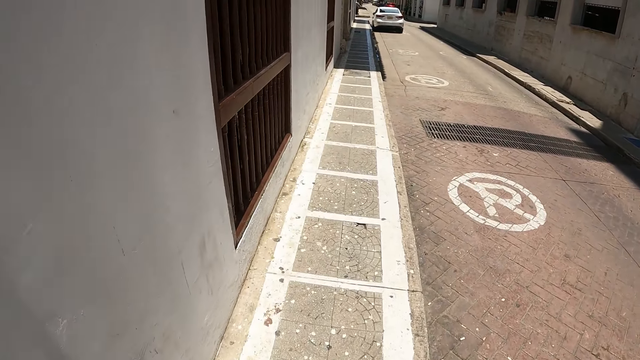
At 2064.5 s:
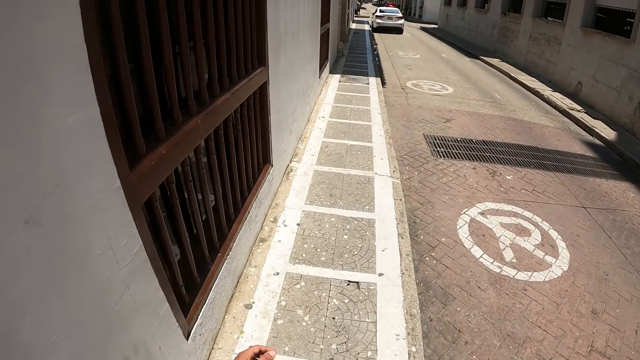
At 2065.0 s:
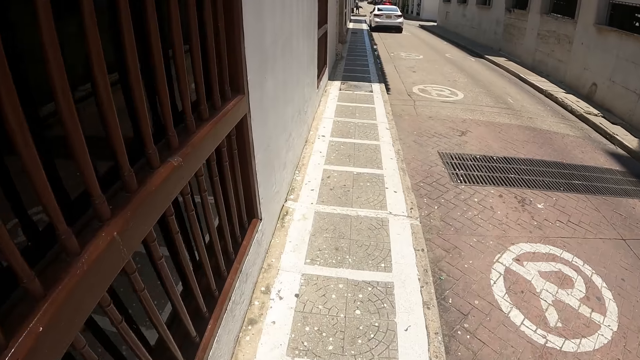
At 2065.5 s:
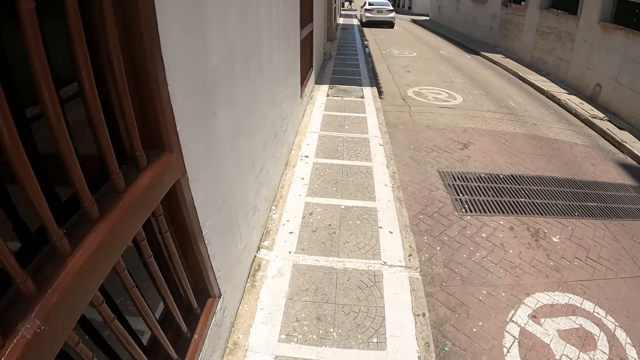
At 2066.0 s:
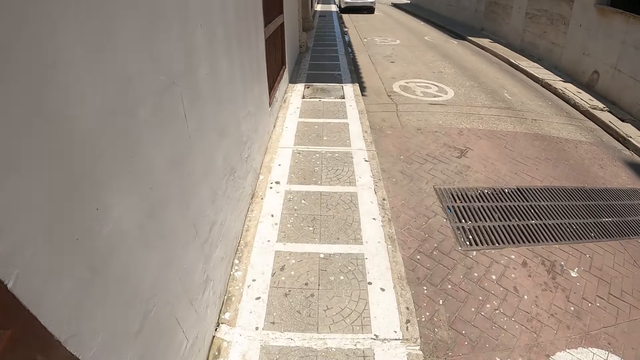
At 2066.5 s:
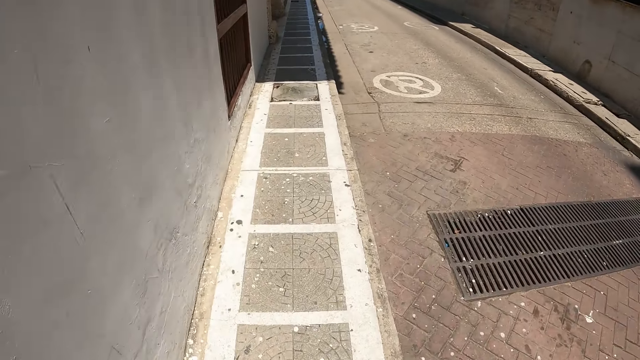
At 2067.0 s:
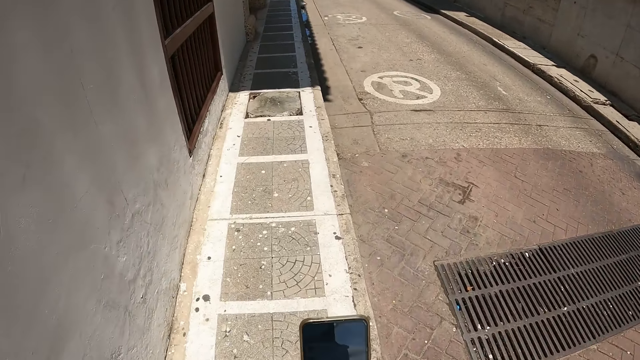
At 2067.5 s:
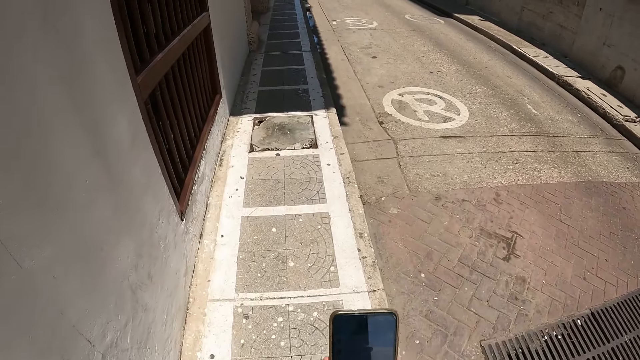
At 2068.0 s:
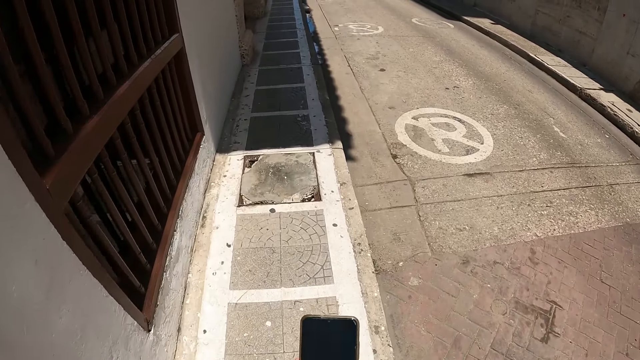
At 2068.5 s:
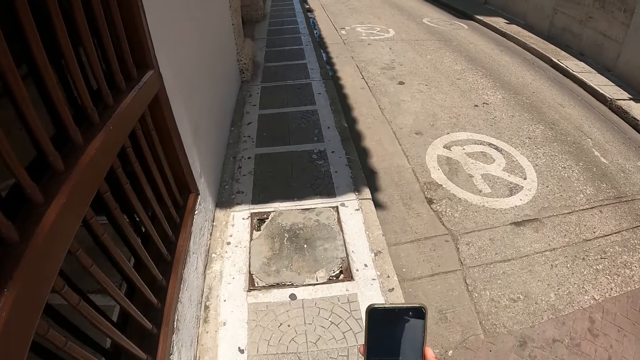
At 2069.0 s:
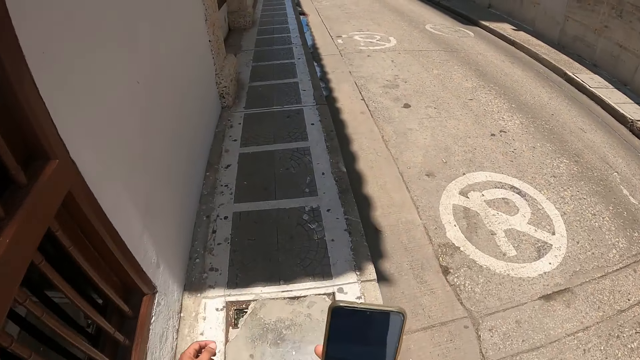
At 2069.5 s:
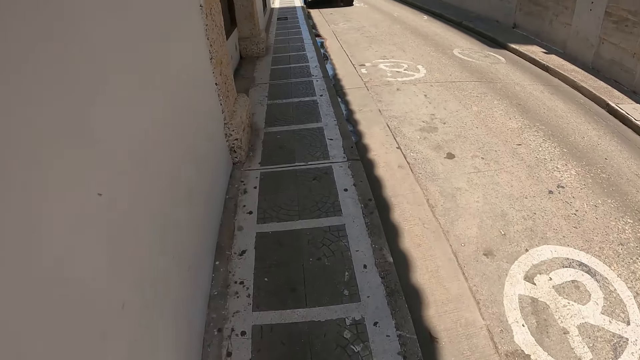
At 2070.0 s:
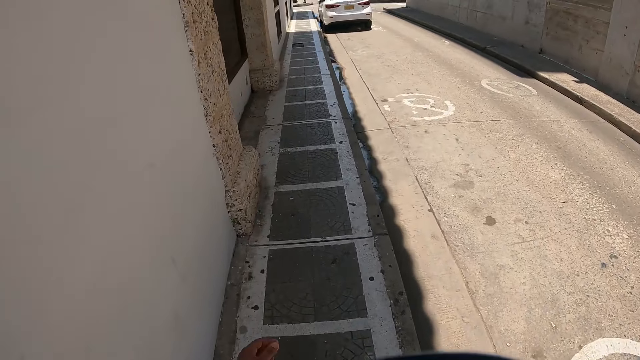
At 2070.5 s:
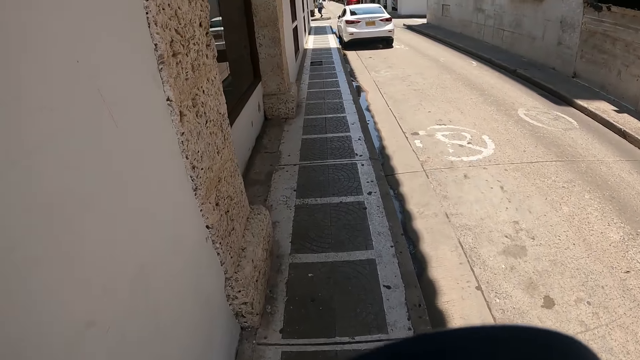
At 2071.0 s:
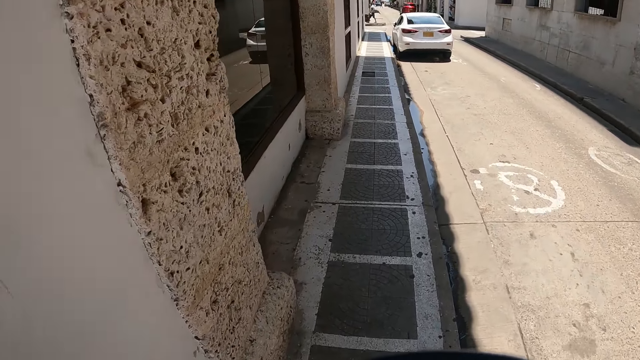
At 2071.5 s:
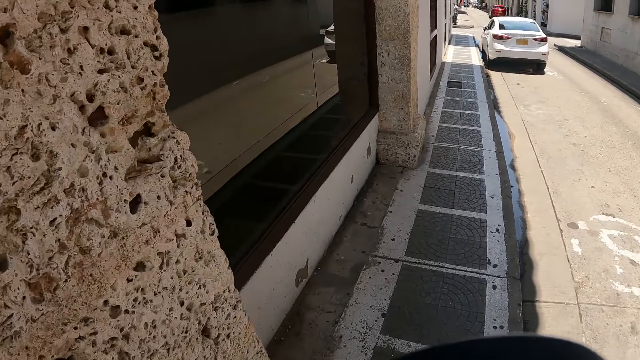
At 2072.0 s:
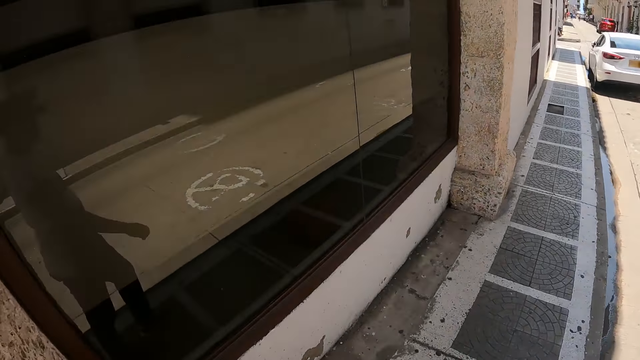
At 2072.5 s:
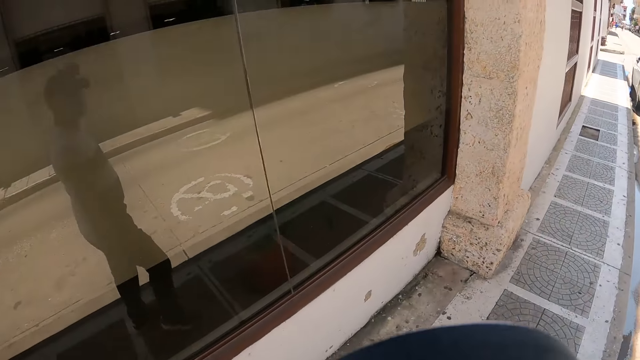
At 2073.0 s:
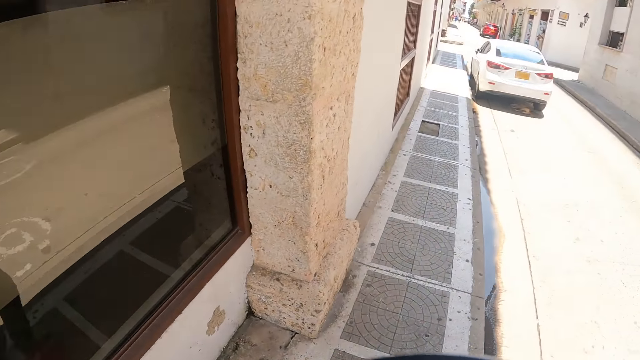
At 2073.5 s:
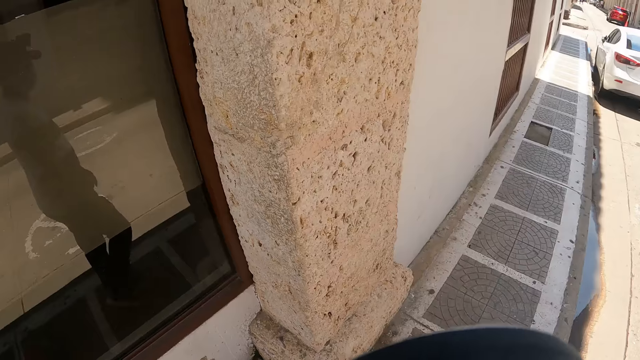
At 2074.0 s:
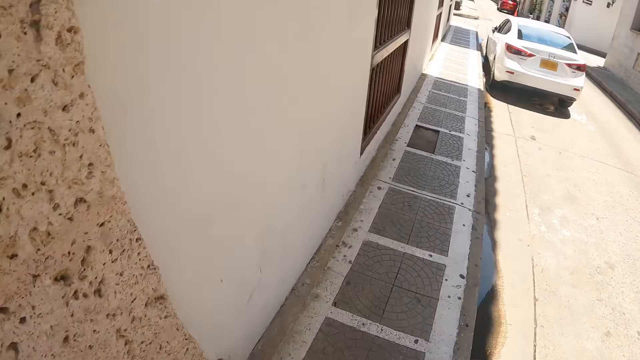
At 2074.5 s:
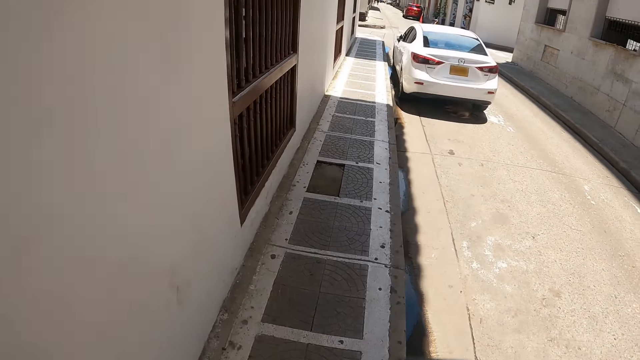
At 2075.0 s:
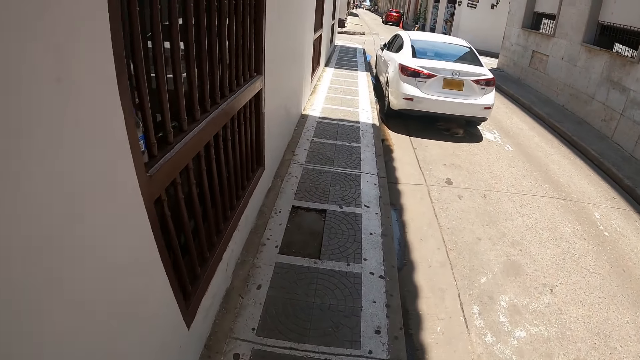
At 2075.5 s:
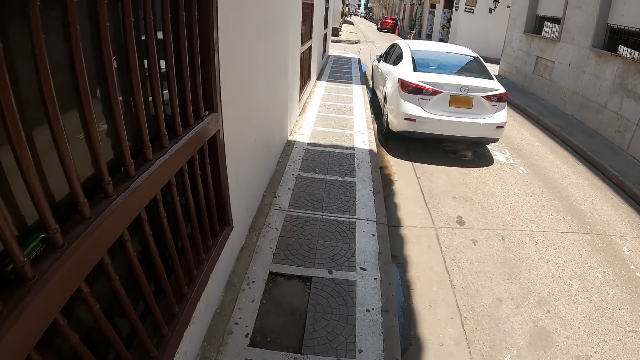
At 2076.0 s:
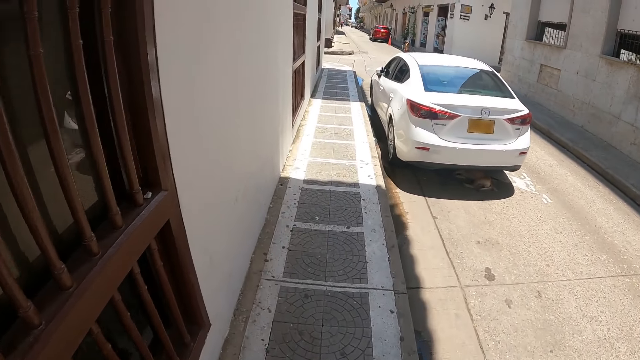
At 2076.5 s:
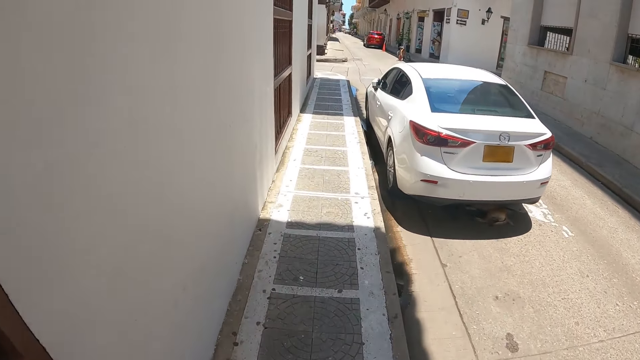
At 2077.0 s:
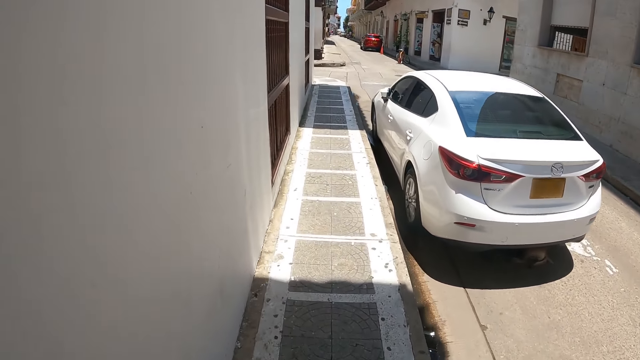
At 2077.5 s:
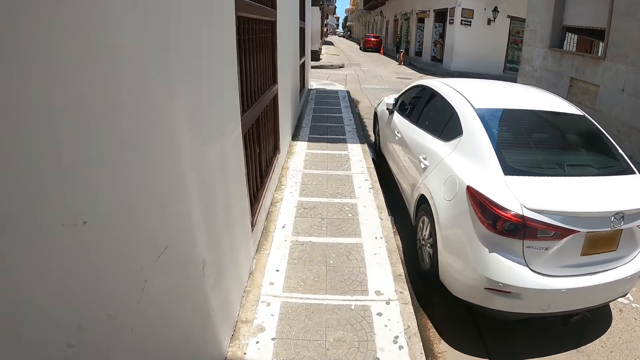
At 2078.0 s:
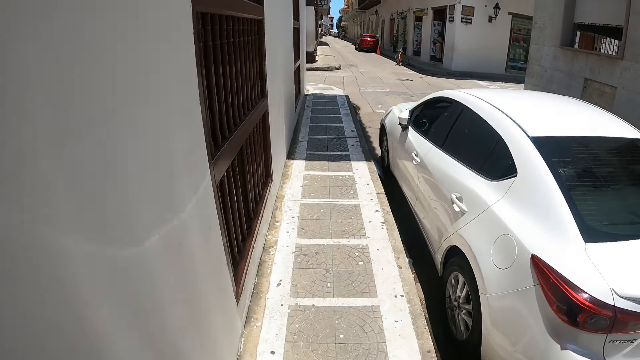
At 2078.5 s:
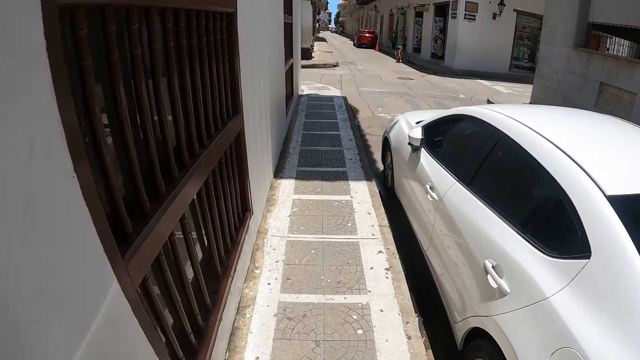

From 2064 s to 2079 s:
The camera wearer operates a mobile phone. They scroll the mobile phone. They look at the mirror. They walk along the walkway.

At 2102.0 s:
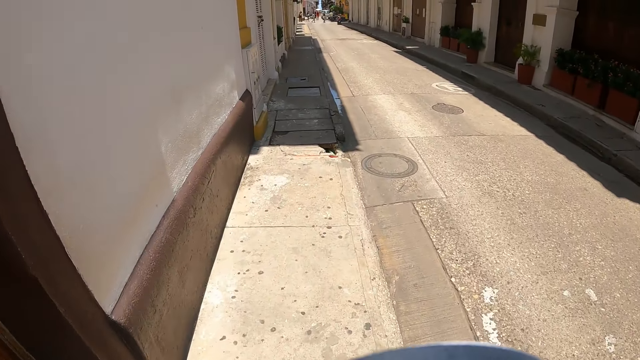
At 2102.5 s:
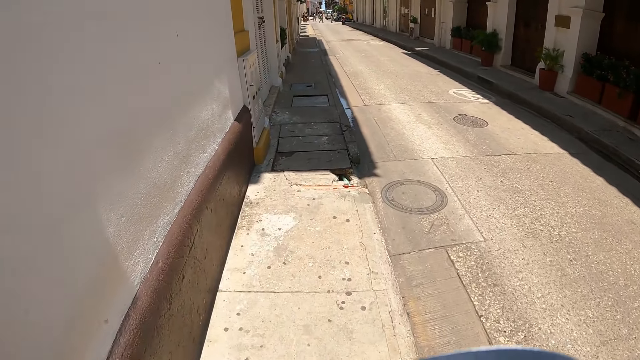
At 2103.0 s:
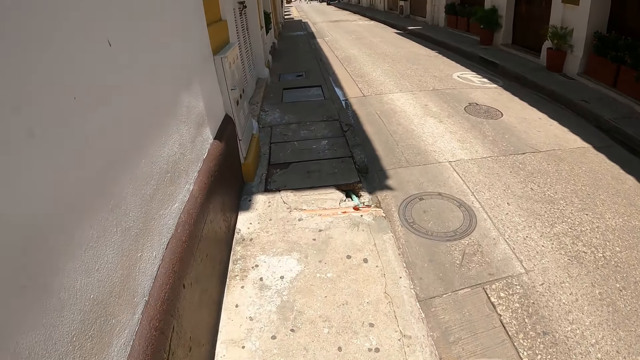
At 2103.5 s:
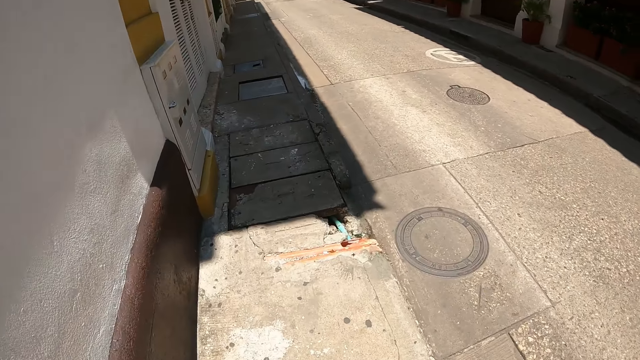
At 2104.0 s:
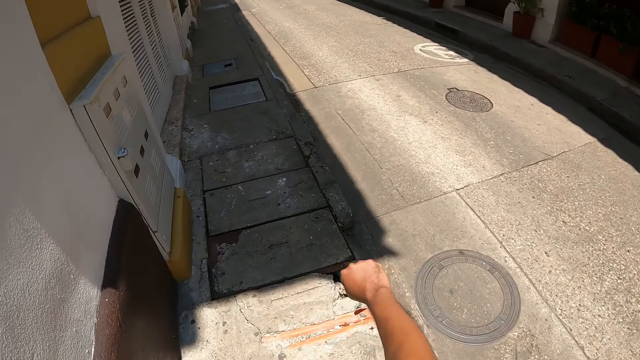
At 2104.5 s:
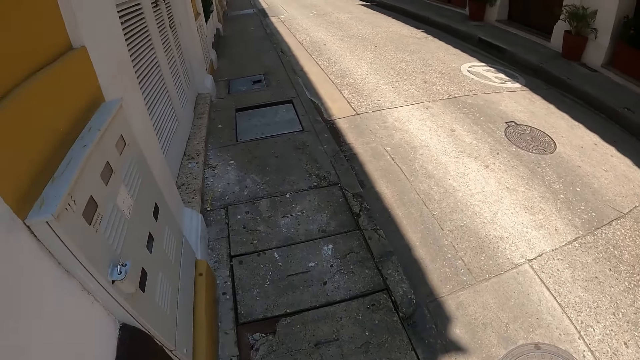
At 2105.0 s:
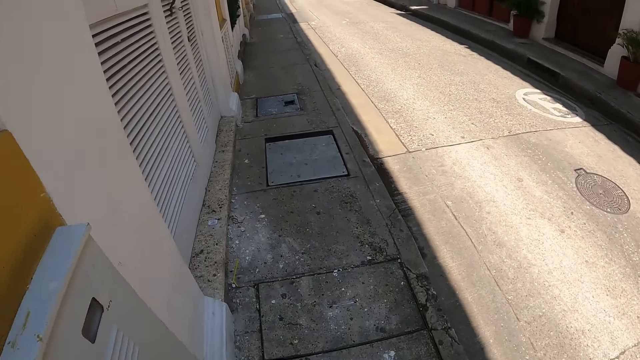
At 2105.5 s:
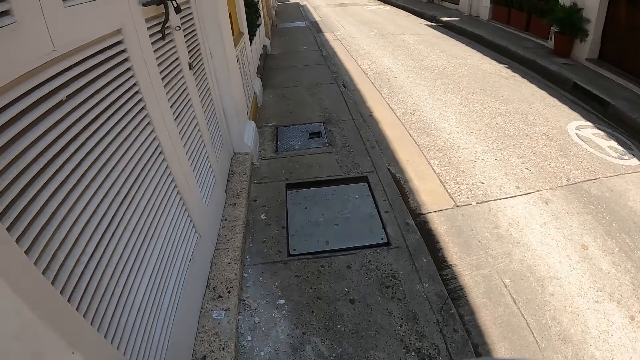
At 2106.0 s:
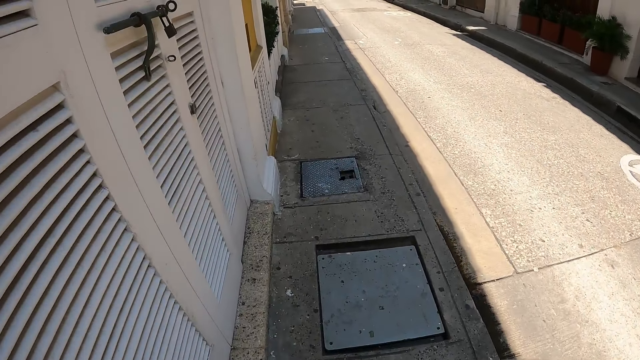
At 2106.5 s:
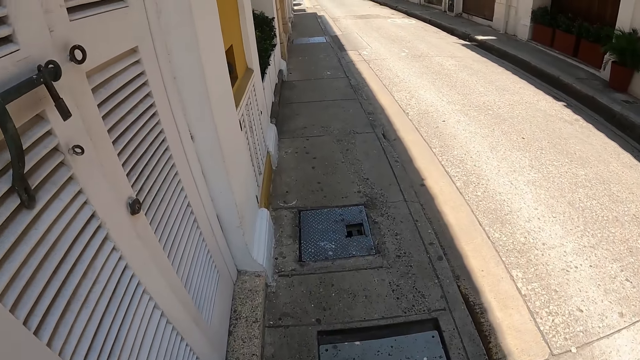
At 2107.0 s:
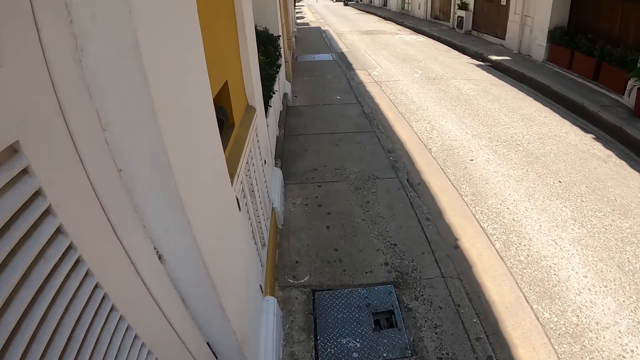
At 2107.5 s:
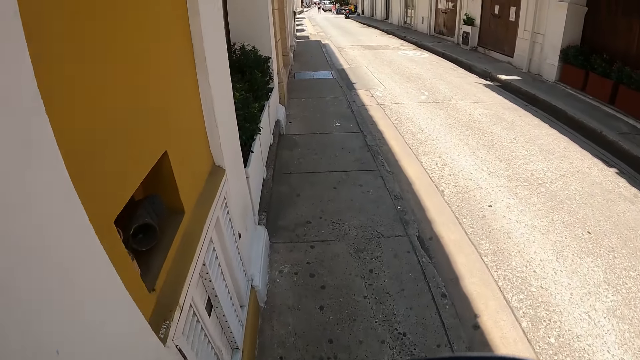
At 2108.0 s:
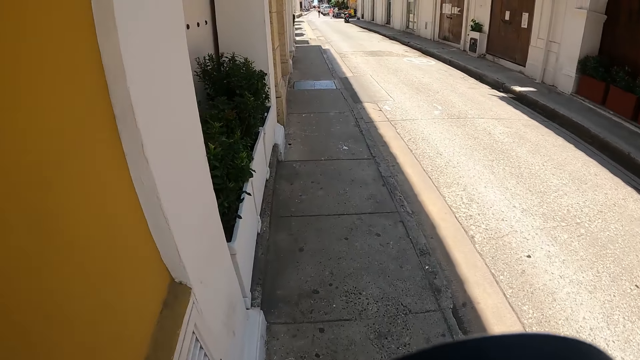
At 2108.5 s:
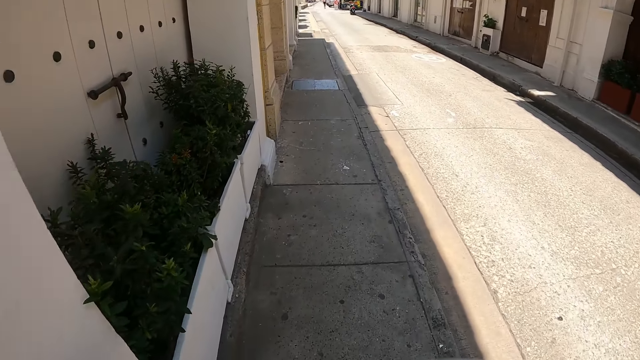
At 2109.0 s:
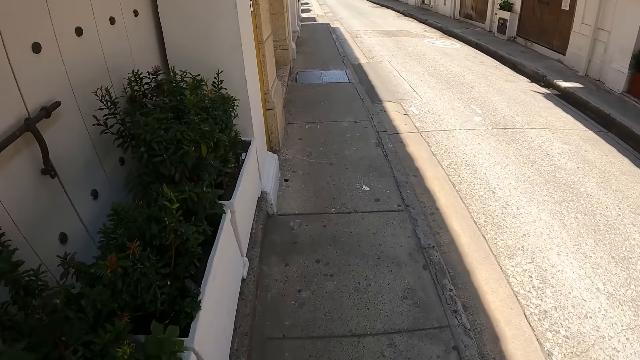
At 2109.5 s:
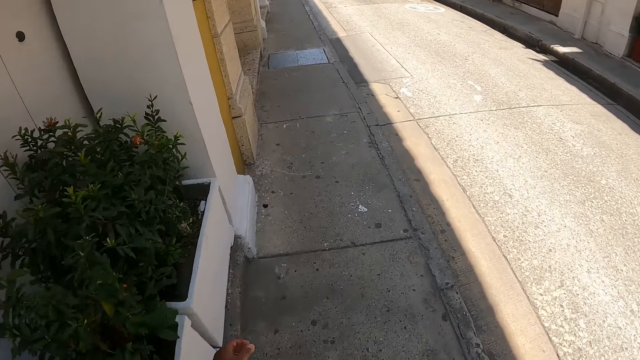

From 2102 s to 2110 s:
The camera wearer stretches a hand.
